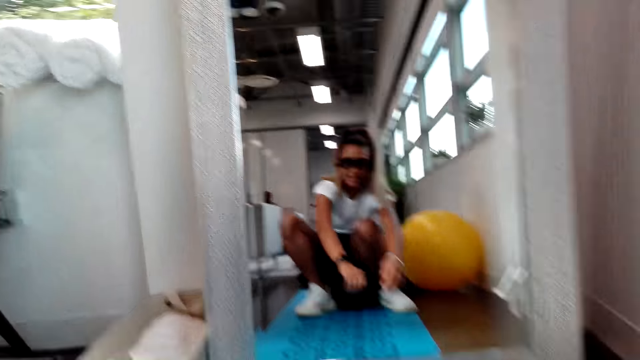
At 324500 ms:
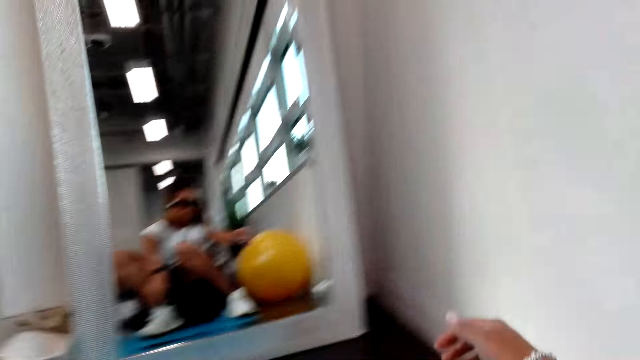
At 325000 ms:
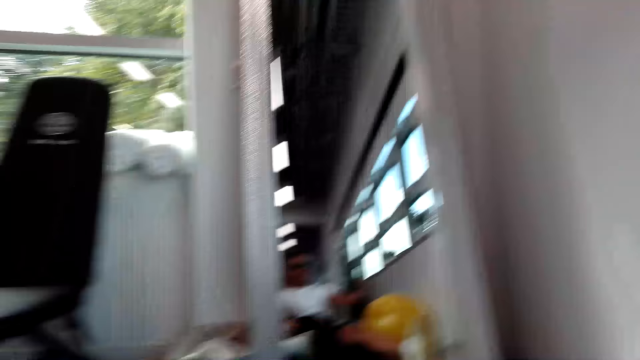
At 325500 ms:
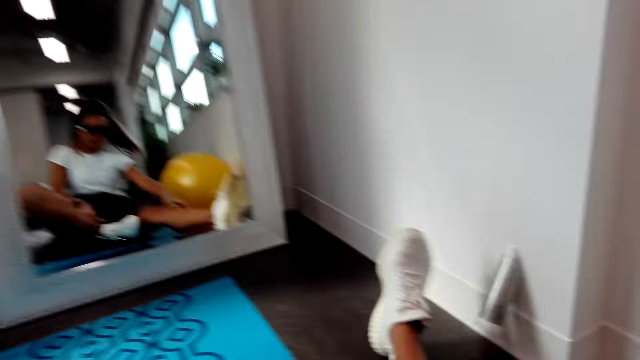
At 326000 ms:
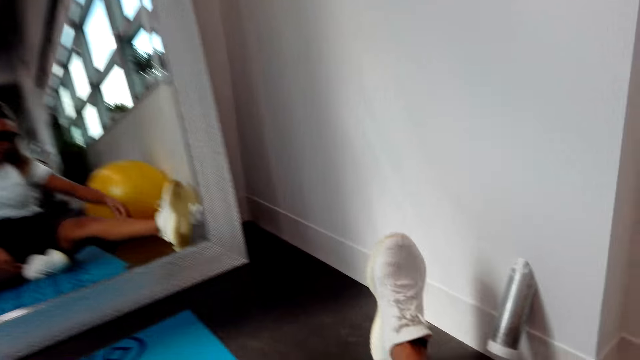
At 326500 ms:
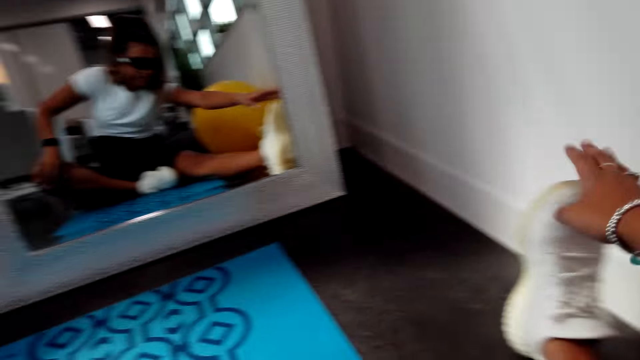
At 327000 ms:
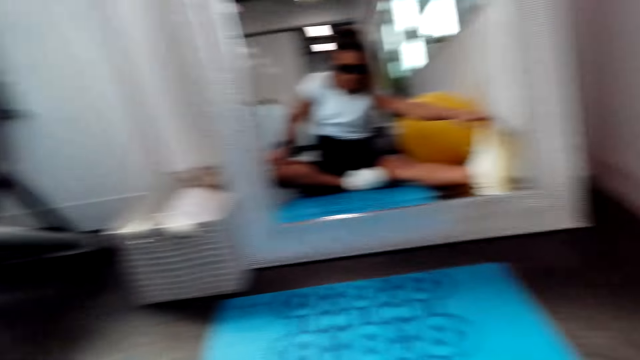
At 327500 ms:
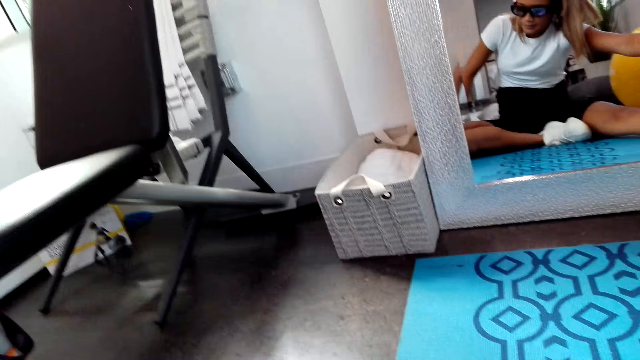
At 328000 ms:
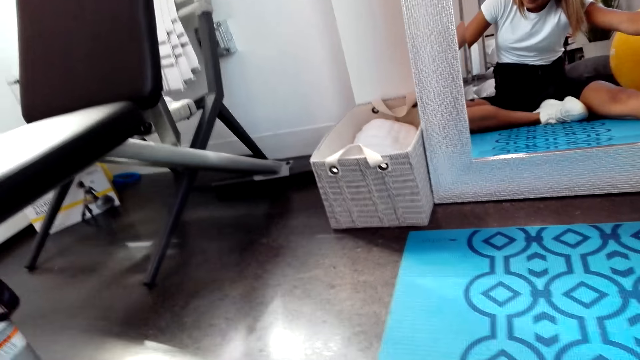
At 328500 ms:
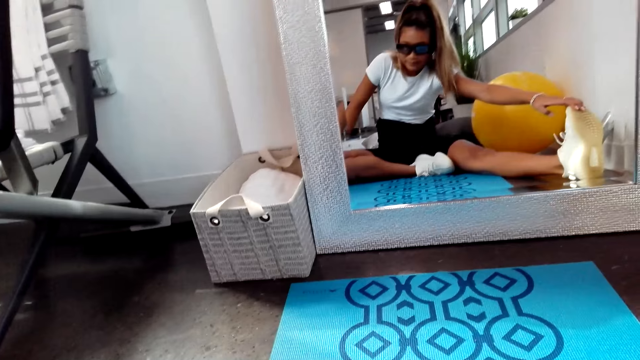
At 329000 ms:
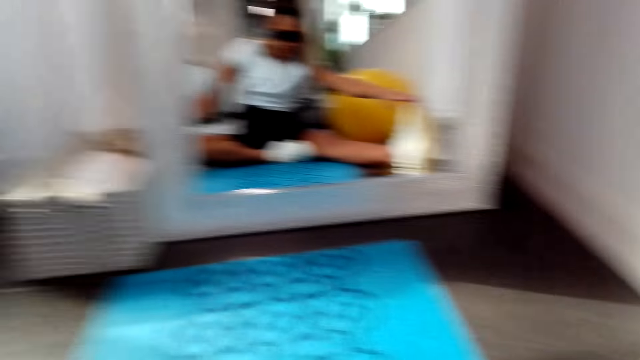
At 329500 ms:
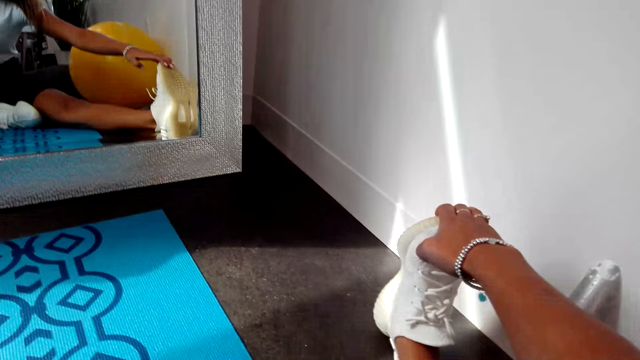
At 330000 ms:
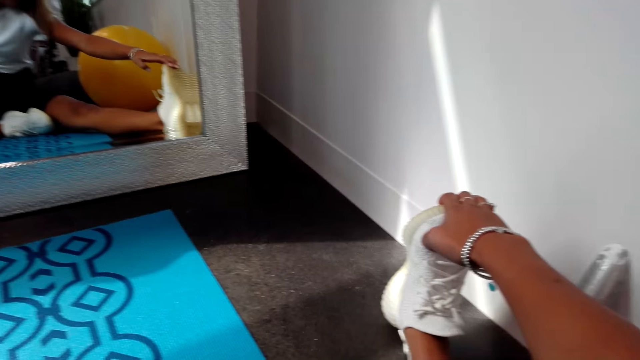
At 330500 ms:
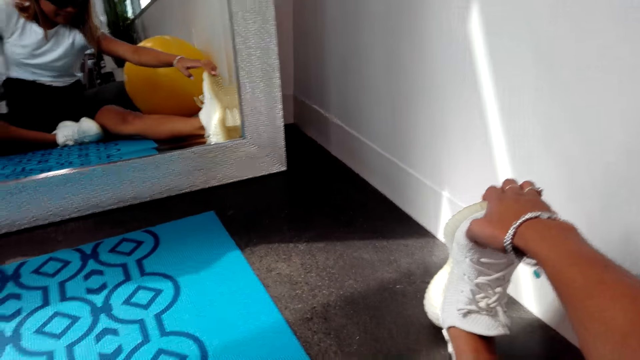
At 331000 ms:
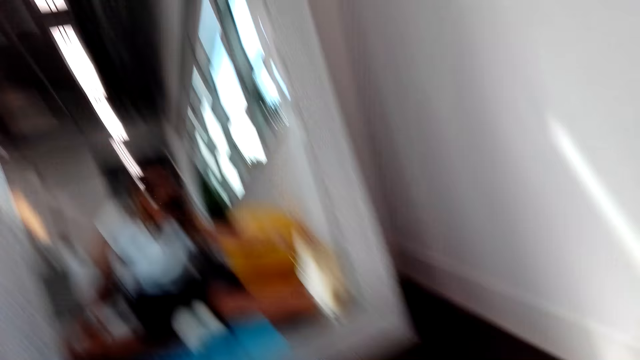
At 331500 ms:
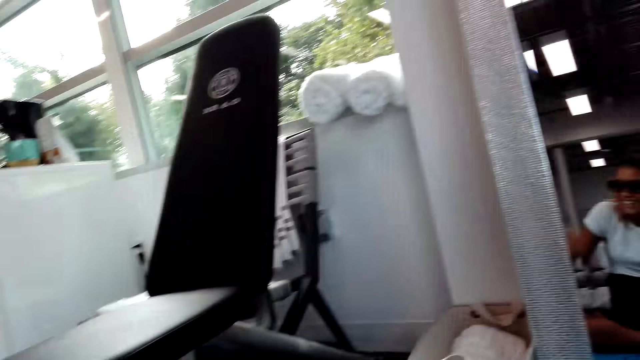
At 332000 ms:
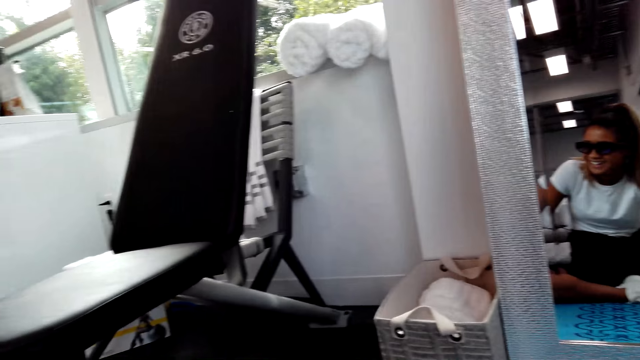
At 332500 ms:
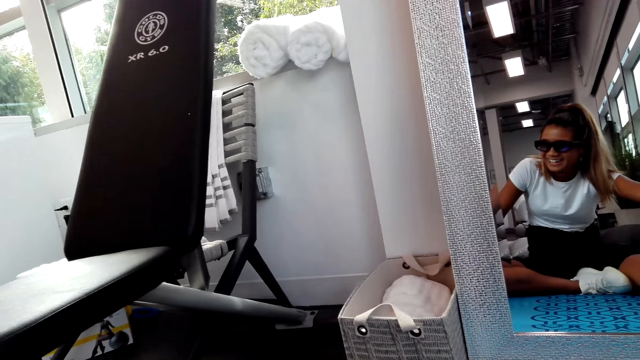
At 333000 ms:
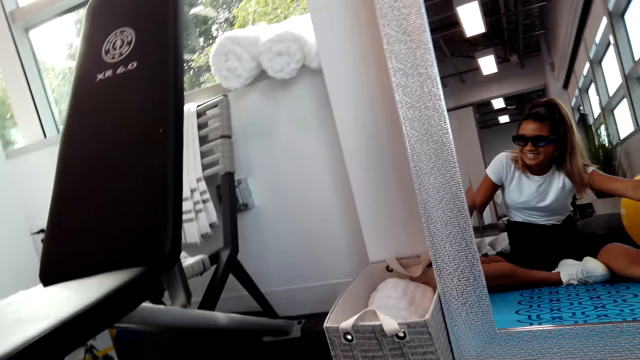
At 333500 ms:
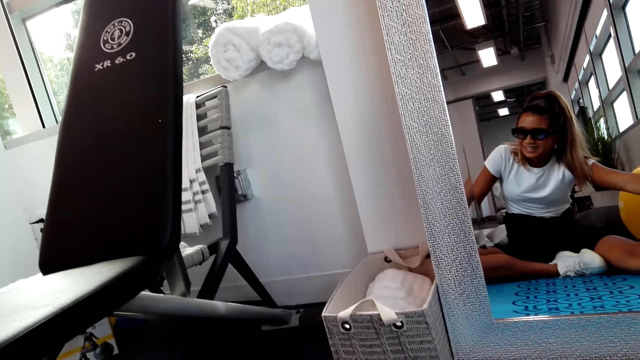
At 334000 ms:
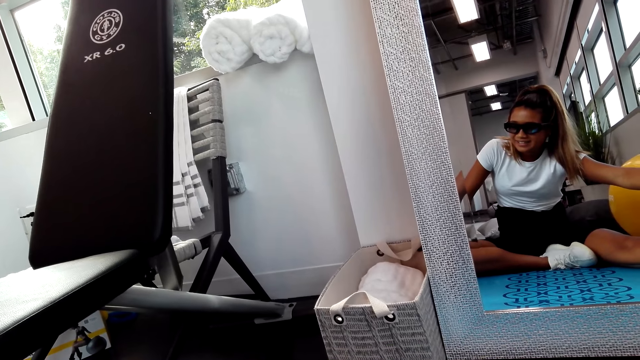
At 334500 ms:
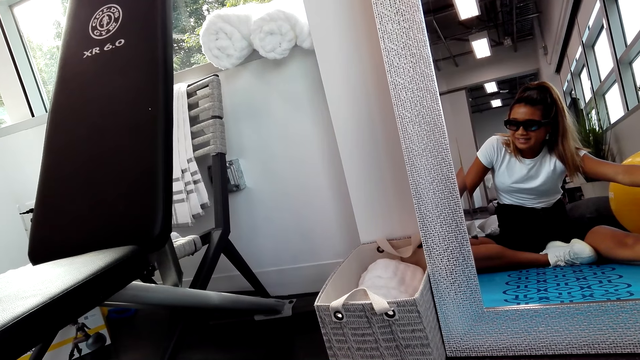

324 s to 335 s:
The camera wearer sits on the ground. He stretches his arms. A man talks to the camera wearer.

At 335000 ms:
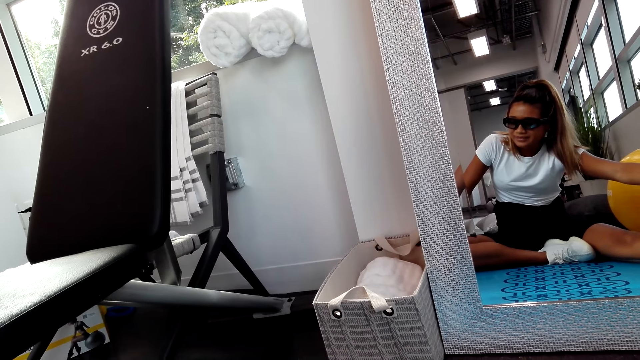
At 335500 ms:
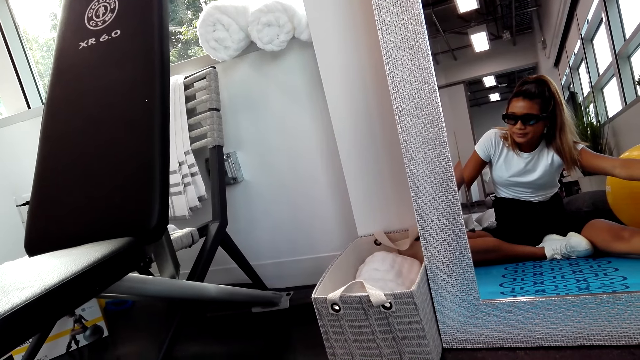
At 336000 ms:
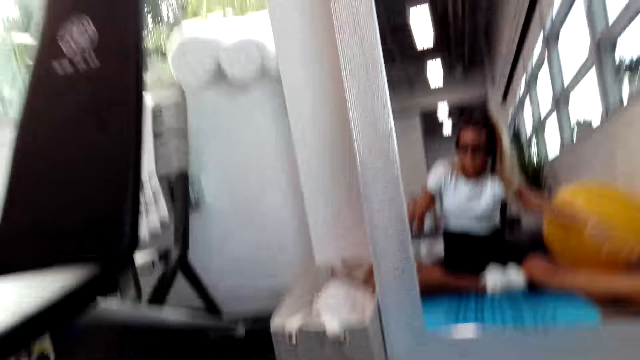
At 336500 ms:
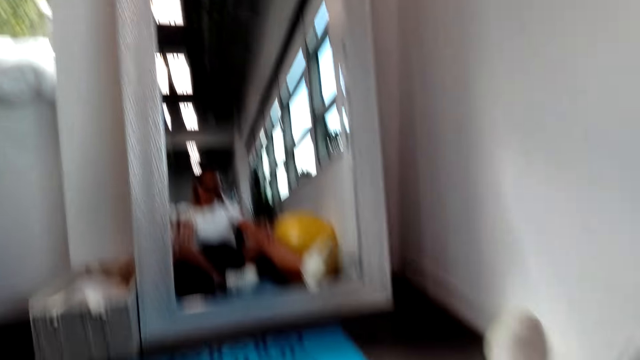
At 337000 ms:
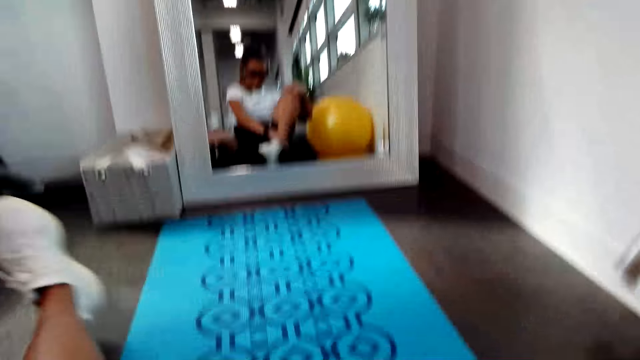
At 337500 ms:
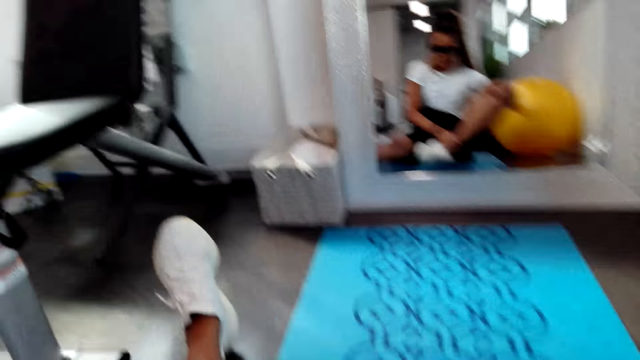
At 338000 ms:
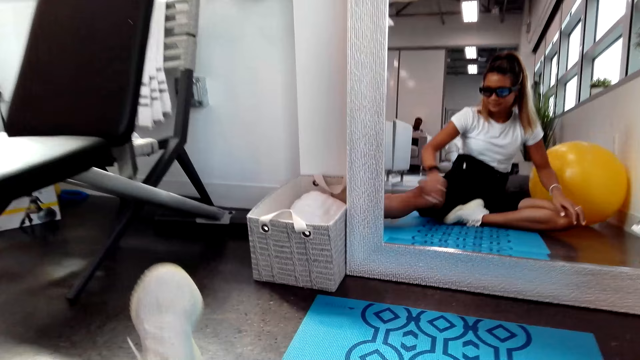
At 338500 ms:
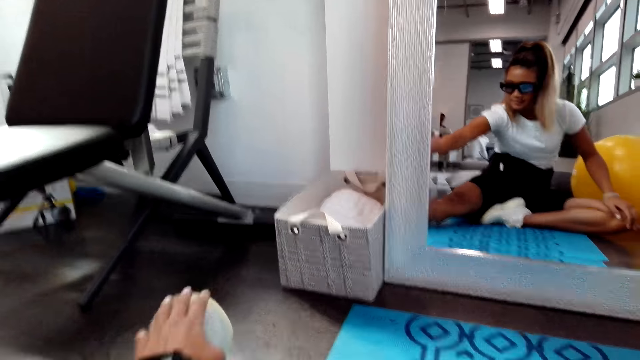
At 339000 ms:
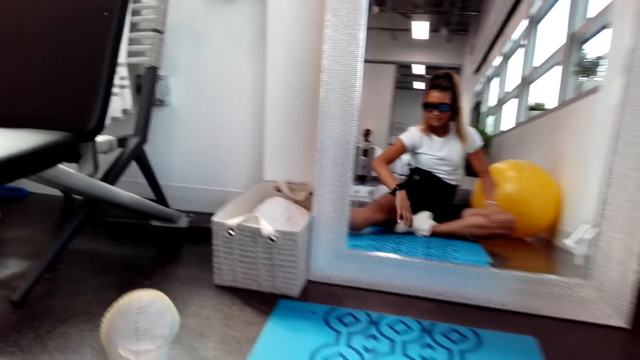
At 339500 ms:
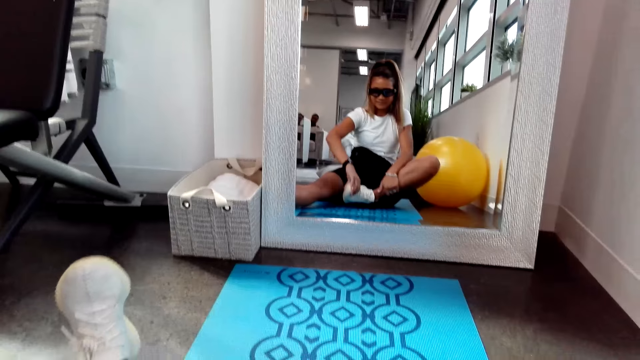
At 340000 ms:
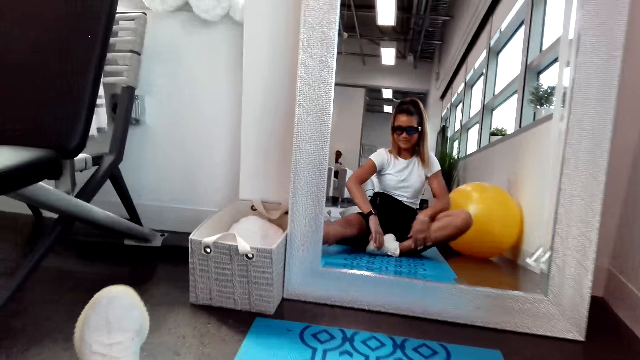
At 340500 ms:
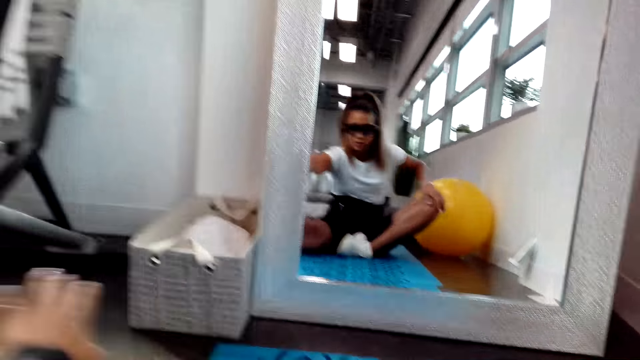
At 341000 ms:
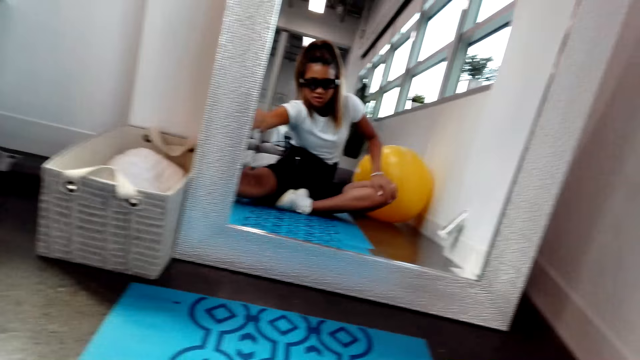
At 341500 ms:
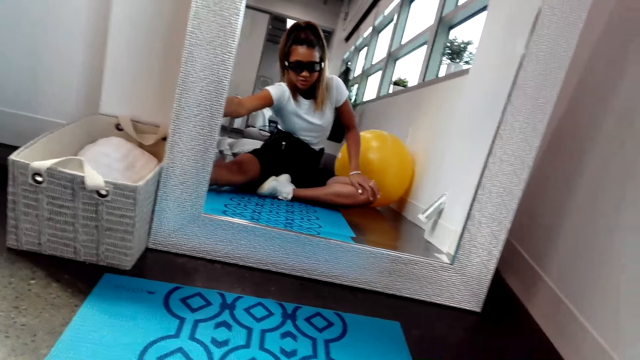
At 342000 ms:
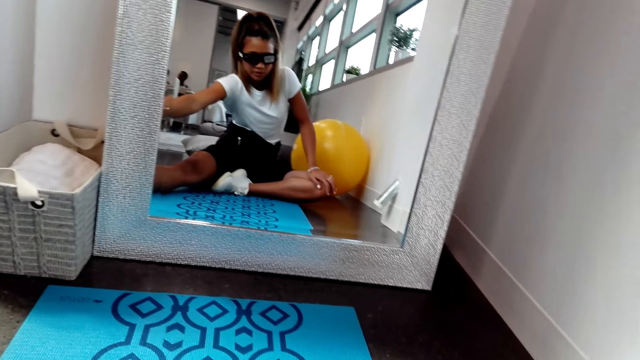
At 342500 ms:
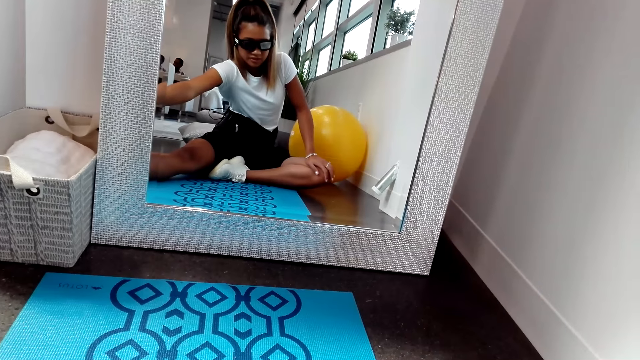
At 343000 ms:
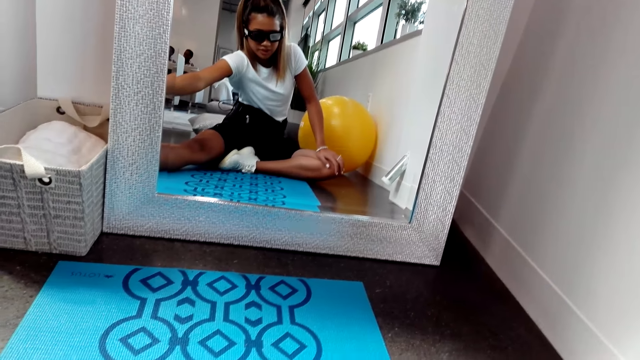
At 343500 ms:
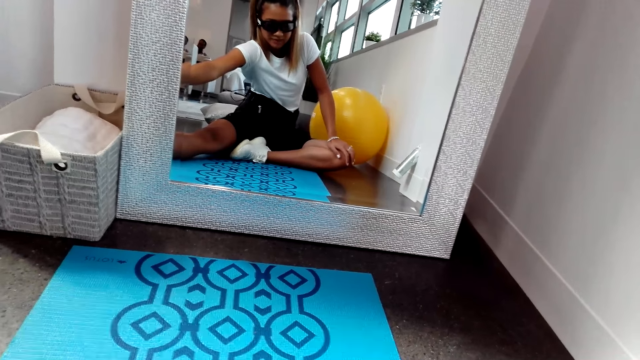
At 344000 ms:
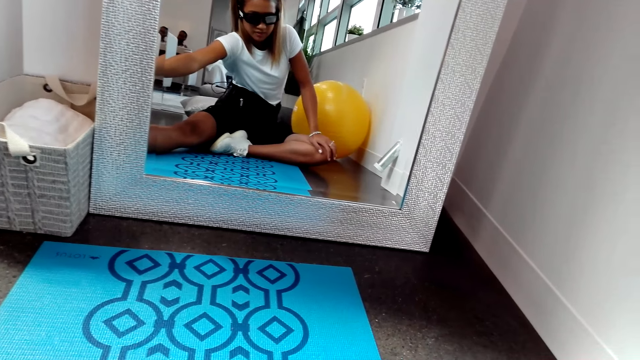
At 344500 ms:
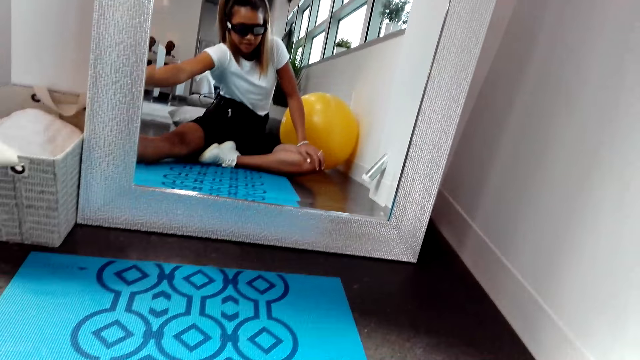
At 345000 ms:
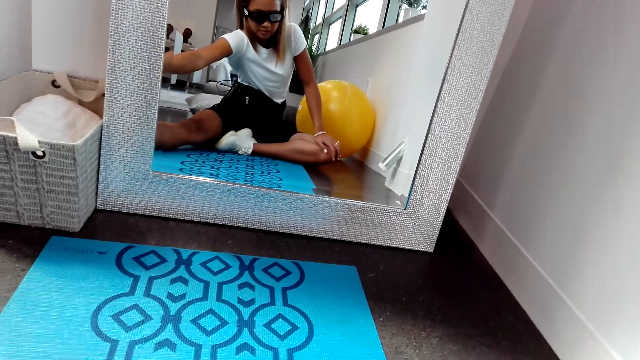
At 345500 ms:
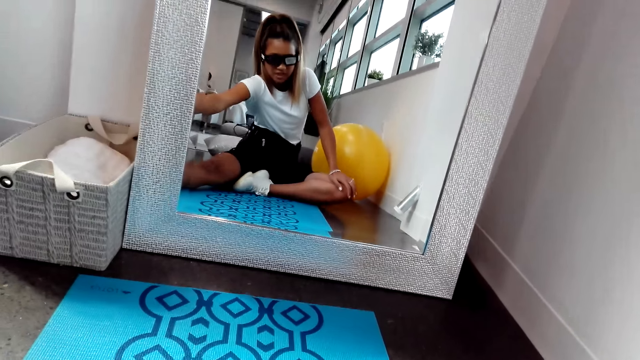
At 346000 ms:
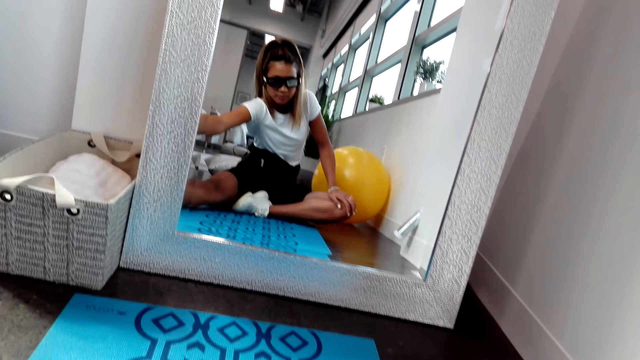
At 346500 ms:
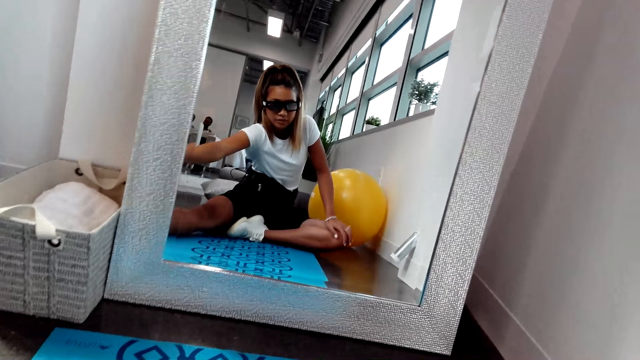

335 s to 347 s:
The camera wearer looks at the mirror. A man converses with the camera wearer. The camera wearer converses with the man. The man converses with the camera wearer. The camera wearer converses with the man.
